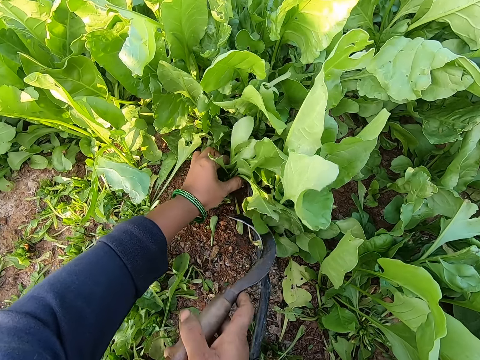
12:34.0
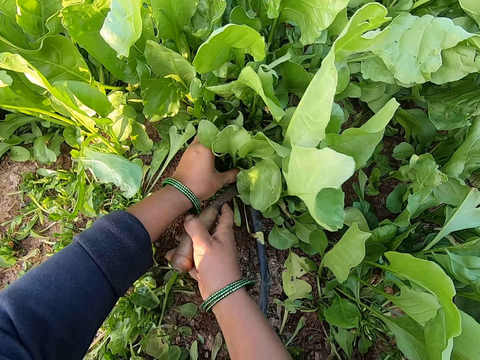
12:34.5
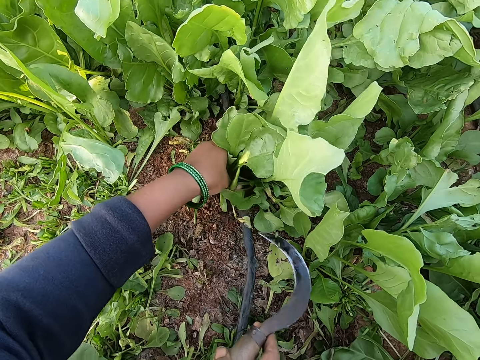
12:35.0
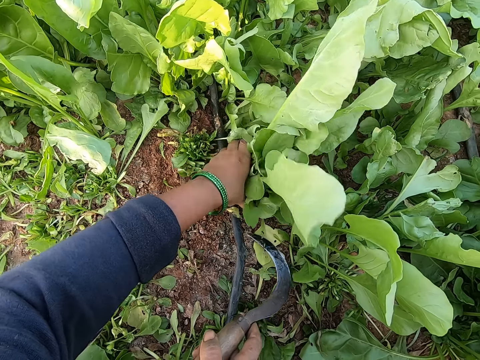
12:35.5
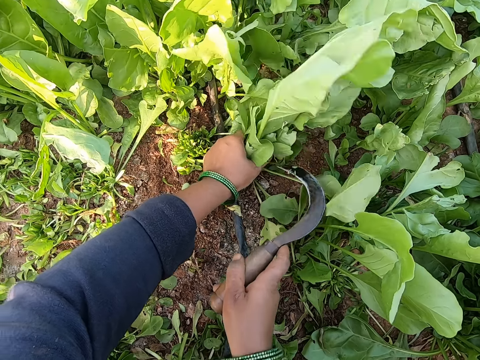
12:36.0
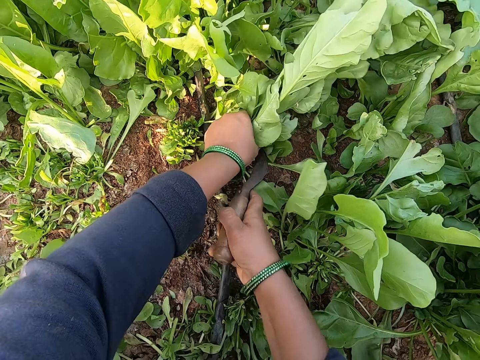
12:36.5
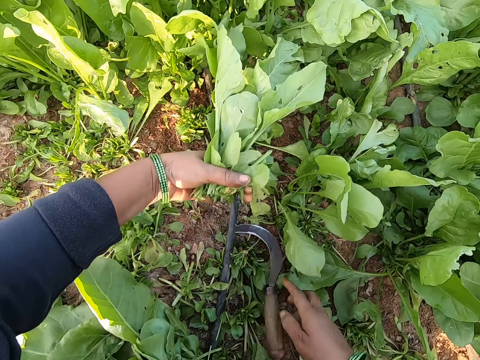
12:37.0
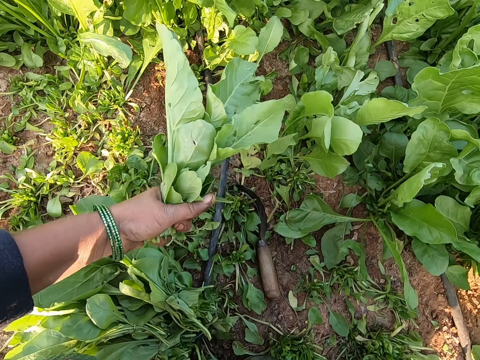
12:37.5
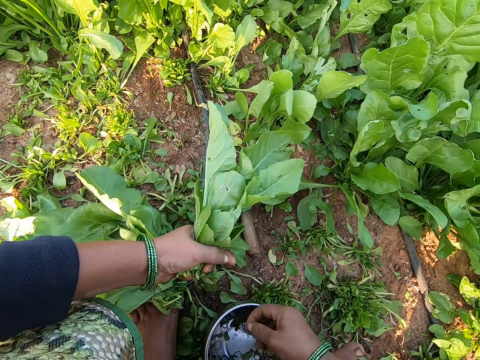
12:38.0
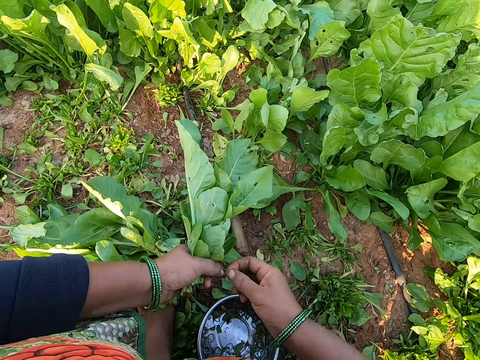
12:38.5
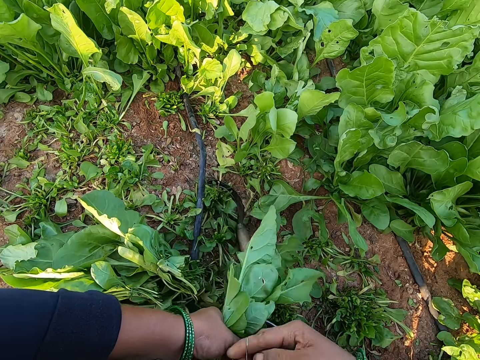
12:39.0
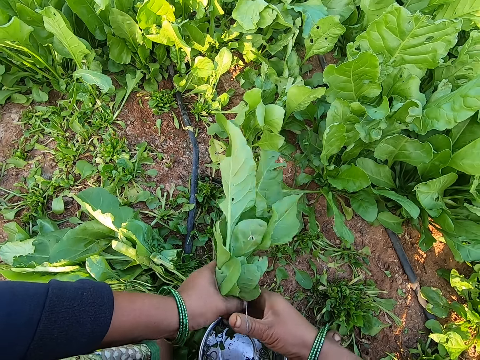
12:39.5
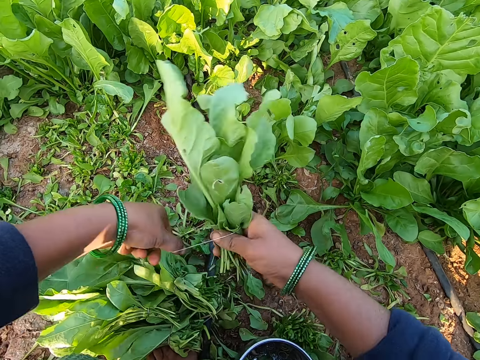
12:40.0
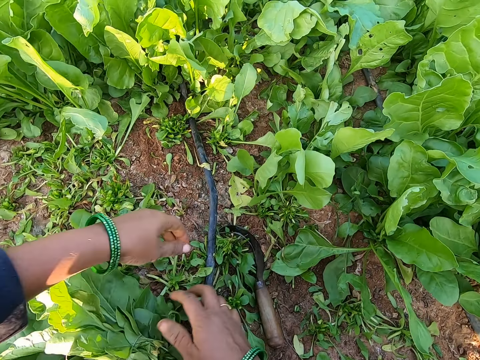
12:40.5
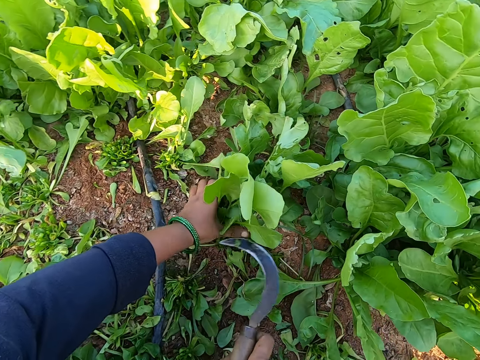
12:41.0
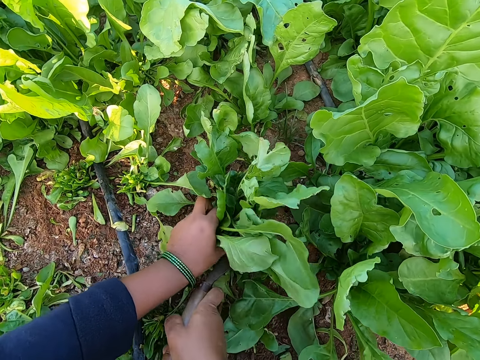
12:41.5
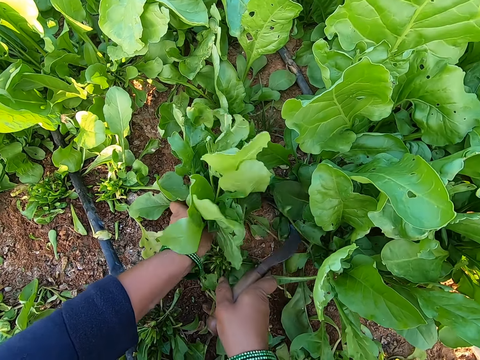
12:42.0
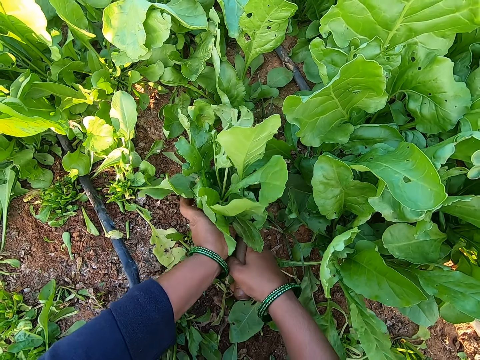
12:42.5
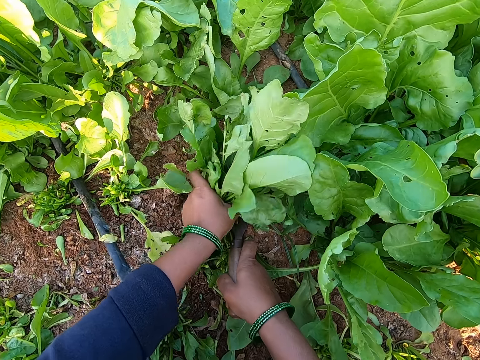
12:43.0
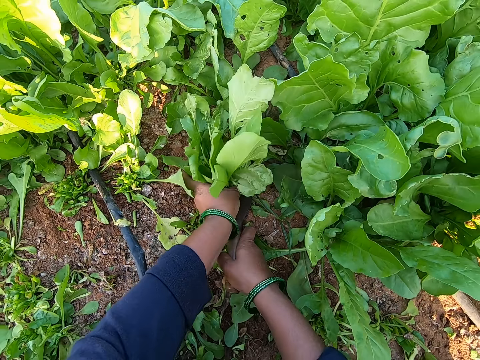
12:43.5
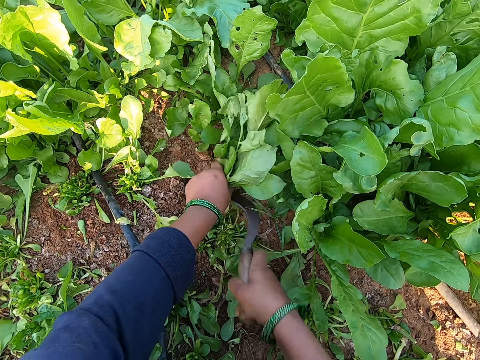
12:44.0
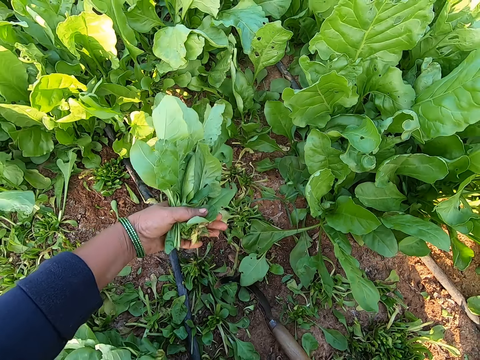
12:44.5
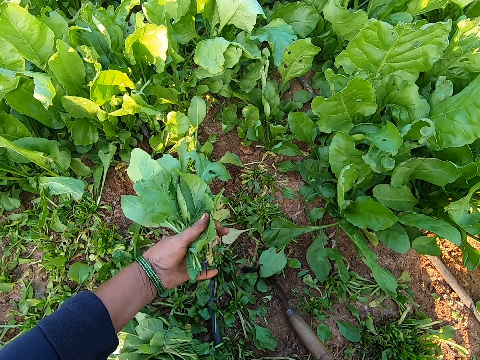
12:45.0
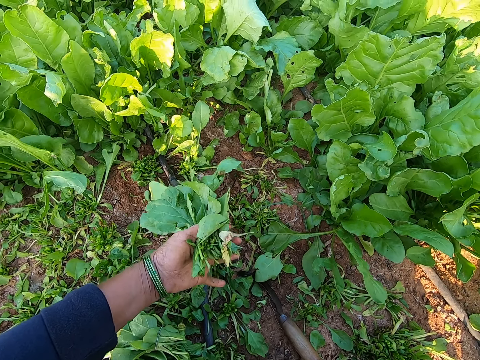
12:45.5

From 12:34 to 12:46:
The camera wearer holds some spinach plants on the ground with her left hand. She cuts the spinach plants from the ground with the sickle in her right hand. She holds some spinach plants on the ground with her left hand. She cuts the spinach plants from the ground with the sickle in her right hand. She drops the sickle on the ground with her right hand. She picks a rubber band from the metal bowl on the ground with her right hand. She holds the rubber band with her hands. She stretches the rubber band with her hands. She wraps the rubber band around her right hand. She binds the spinach plants in her left hand with the rubber band in her right hand. She drops the bundle of spinach plant on the ground with her right hand. She picks the sickle from the ground with her right hand. She holds some spinach plants on the ground with her left hand. She cuts the spinach plants from the ground with the sickle in her right hand. She drops the sickle on the ground with her right hand.

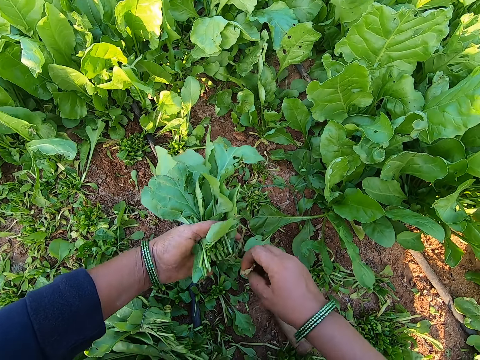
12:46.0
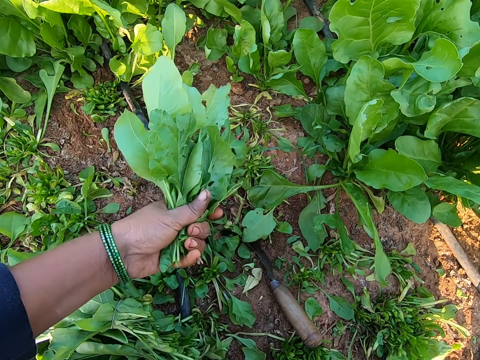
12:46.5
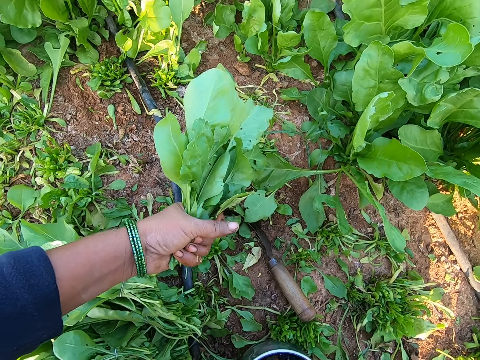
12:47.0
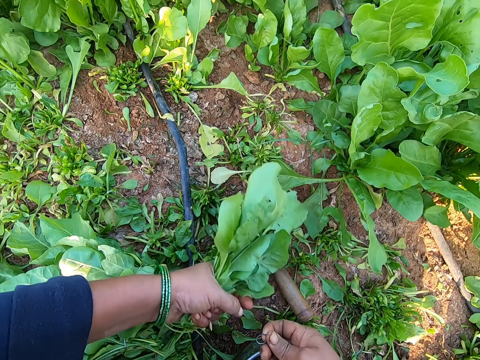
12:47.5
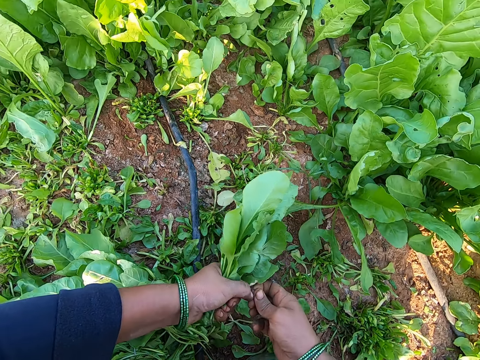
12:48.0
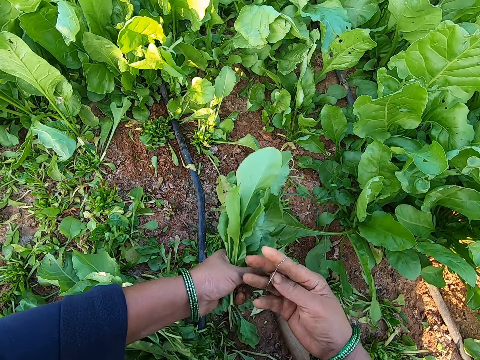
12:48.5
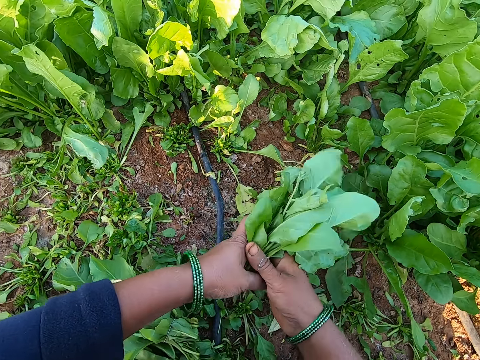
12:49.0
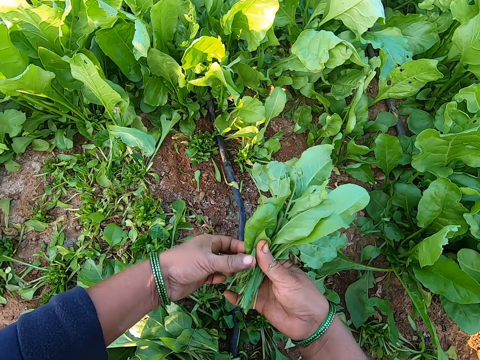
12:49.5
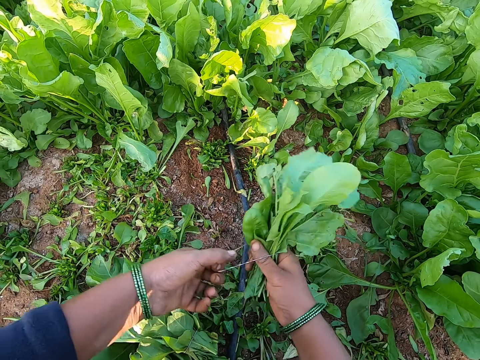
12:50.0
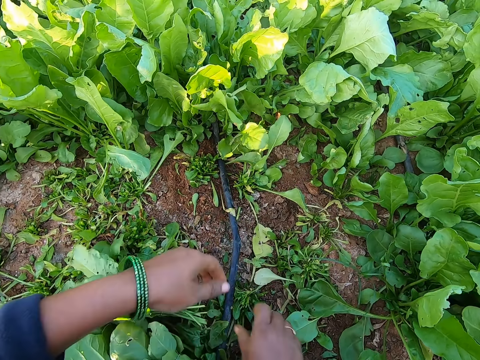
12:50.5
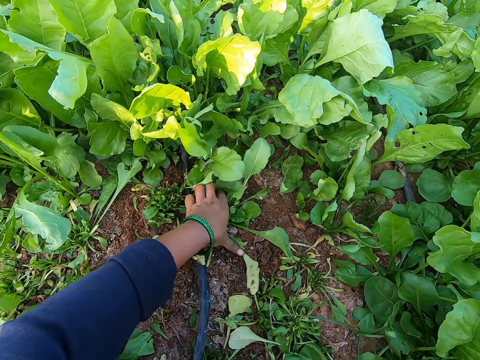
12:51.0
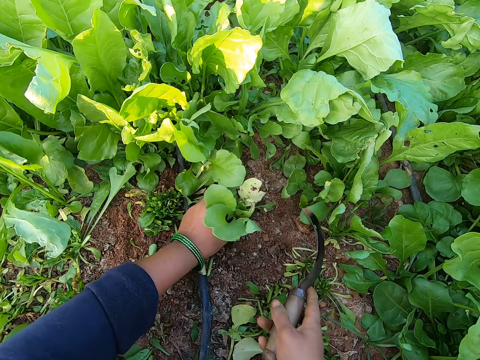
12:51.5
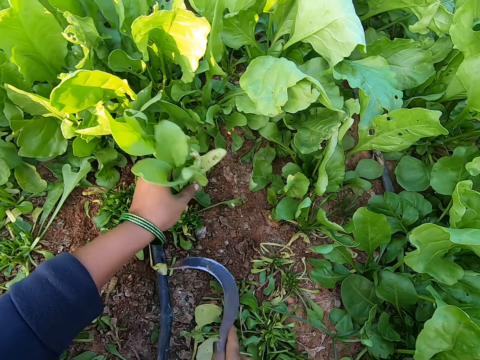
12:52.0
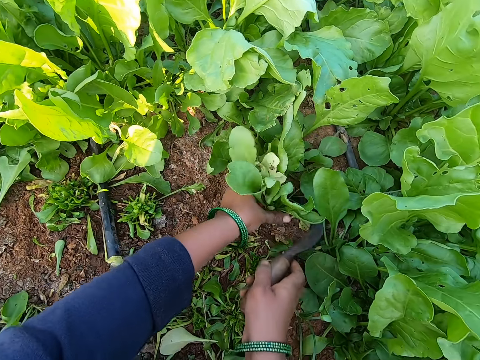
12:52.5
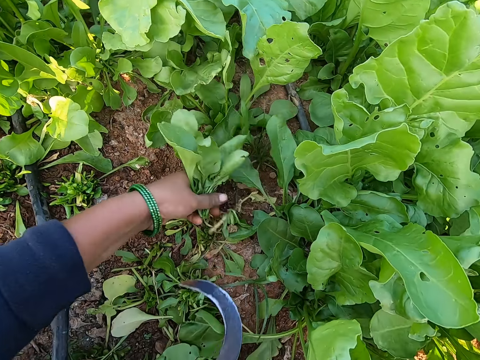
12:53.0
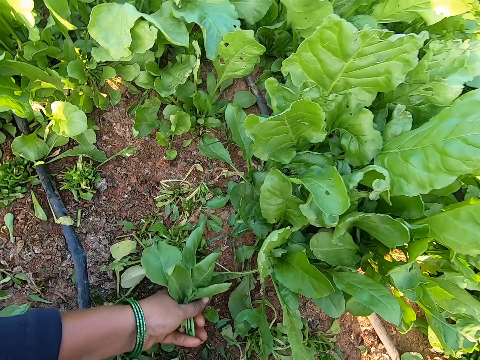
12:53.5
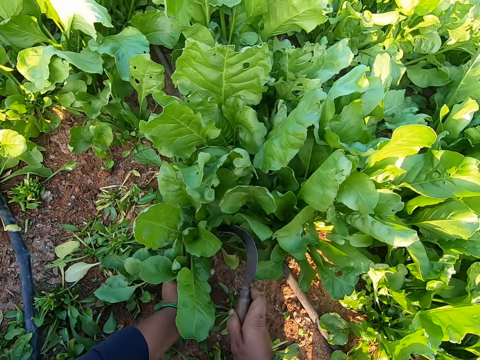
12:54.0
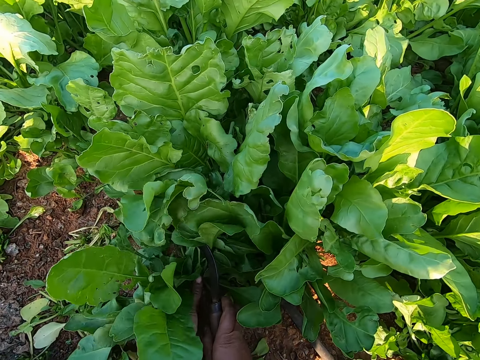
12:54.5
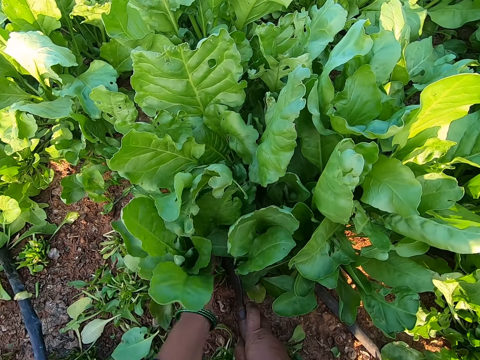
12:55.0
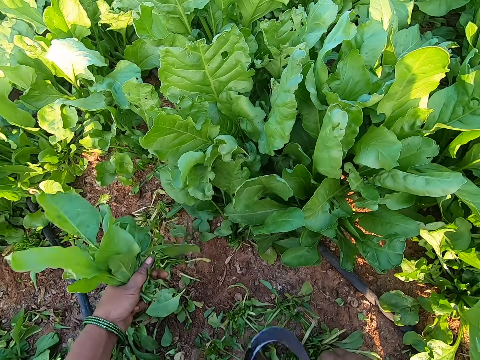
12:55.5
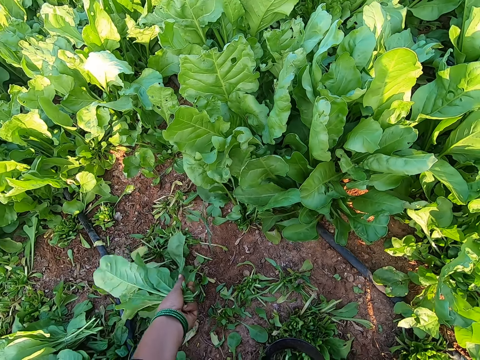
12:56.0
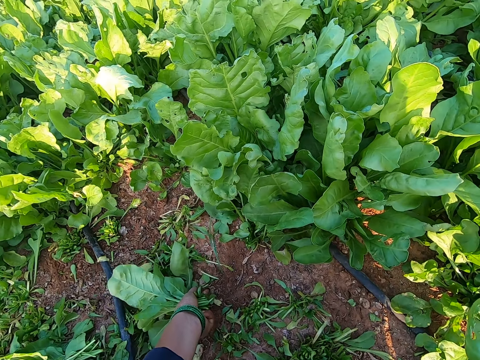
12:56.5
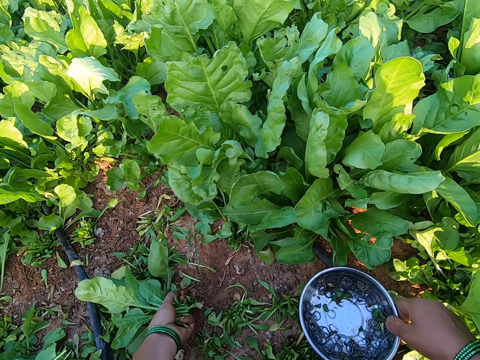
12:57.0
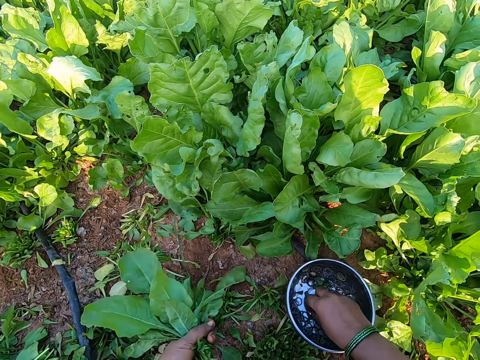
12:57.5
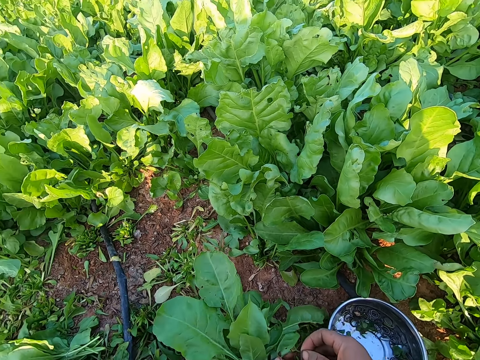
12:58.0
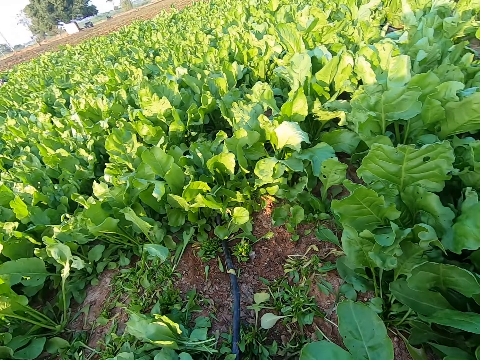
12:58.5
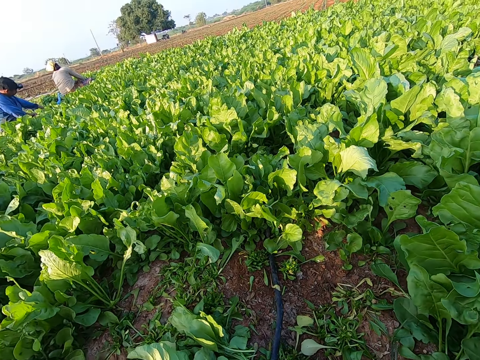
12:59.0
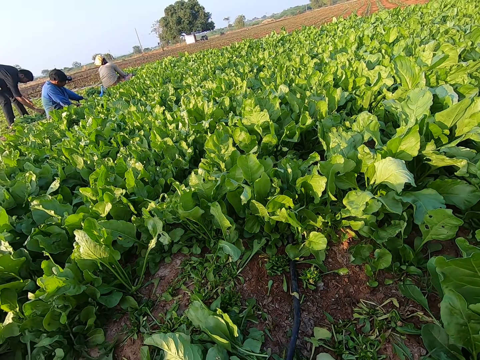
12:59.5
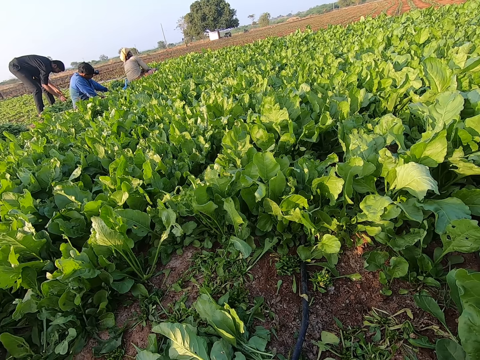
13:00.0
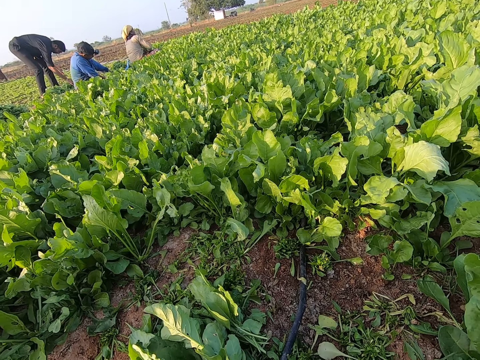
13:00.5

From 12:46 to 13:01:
The camera wearer picks a spinach leaf from the spinach plants in her left hand with her right hand. She drops the spinach leaf on the ground with her right hand. She picks a rubber band from the metal bowl on the ground with her right hand. She holds the rubber band with her hands. She stretches the rubber band with her hands. She wraps the rubber band around her right hand. She binds the spinach plants in her left hand with the rubber band in her right hand. She pulls the rubber band around the spinach plants with her left hand. She drops the spinach leaf on the ground with her right hand. She holds some spinach plants on the ground with her left hand. She cuts the spinach plants from the ground with the sickle in her right hand. She holds some spinach plants on the ground with her left hand. She cuts the spinach plants from the ground with the sickle in her right hand. She holds some spinach plants on the ground with her left hand. She cuts the spinach plants from the ground with the sickle in her right hand. She drops the sickle on the ground with her right hand. She picks the spinach leaf from the ground with her left hand. She drops the metal bowl on the ground with her right hand. She picks the rubber band from the metal bowl on the ground with her right hand. She holds the rubber band with her hands. The man harvests some spinach plants from the ground with the sickle in his right hand. The camera wearer talks and looks around. Another man picks some spinach plants from the ground with his hands.
